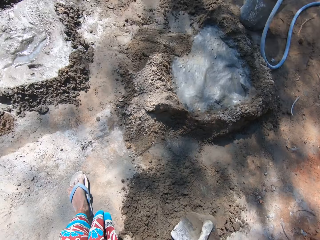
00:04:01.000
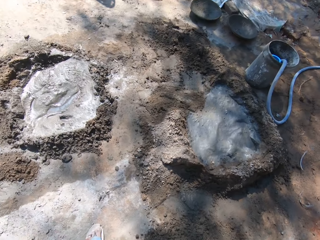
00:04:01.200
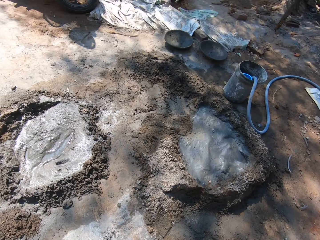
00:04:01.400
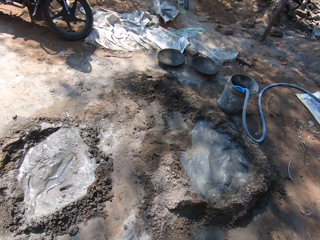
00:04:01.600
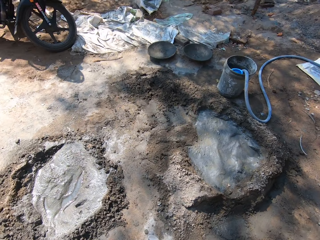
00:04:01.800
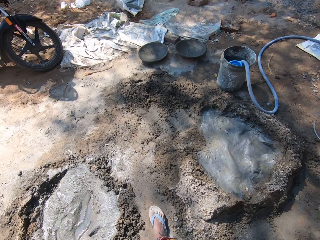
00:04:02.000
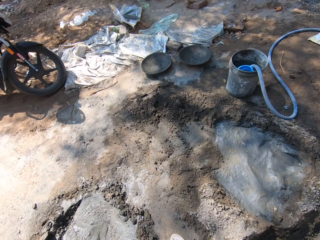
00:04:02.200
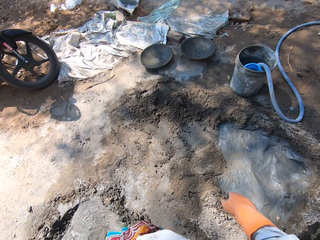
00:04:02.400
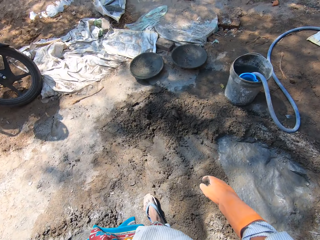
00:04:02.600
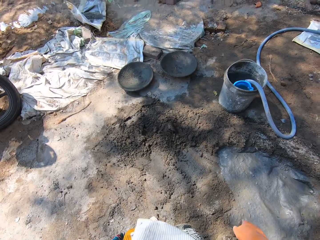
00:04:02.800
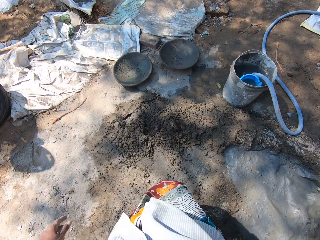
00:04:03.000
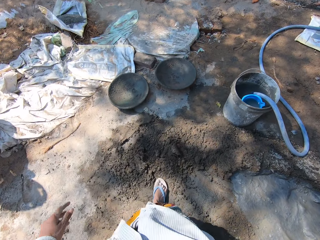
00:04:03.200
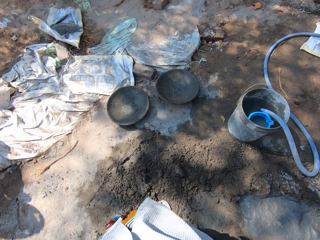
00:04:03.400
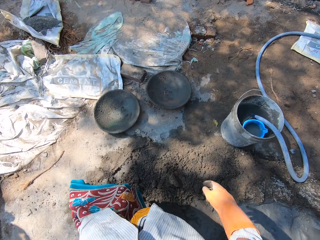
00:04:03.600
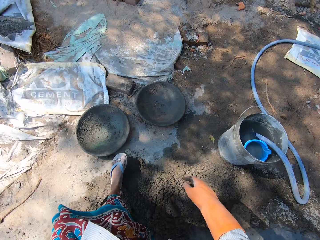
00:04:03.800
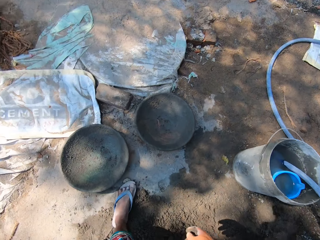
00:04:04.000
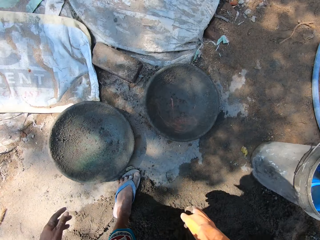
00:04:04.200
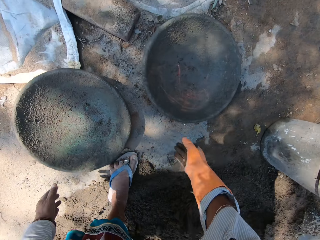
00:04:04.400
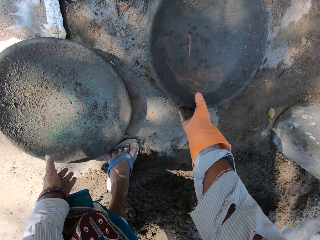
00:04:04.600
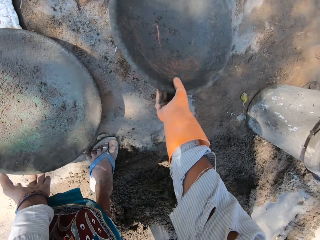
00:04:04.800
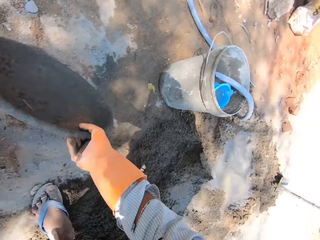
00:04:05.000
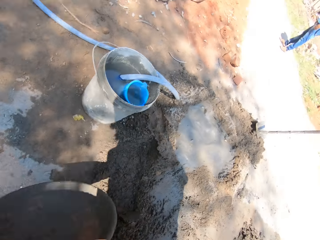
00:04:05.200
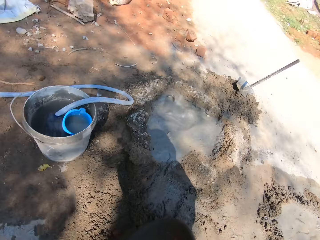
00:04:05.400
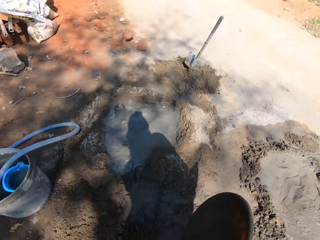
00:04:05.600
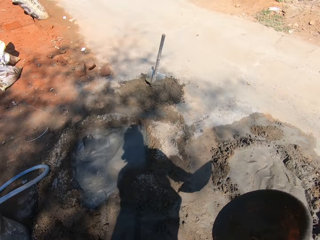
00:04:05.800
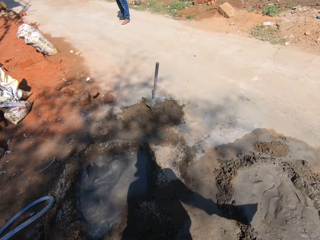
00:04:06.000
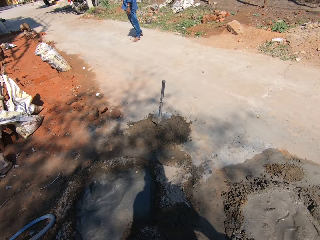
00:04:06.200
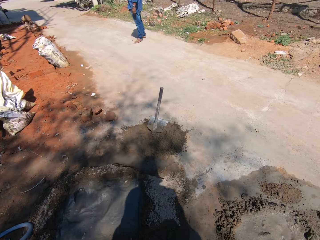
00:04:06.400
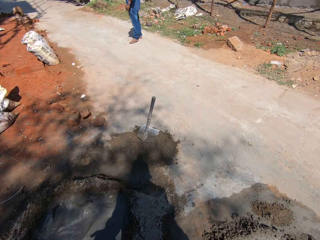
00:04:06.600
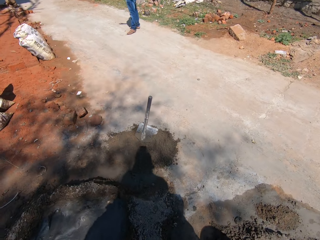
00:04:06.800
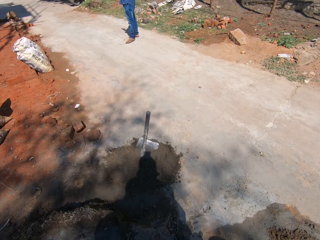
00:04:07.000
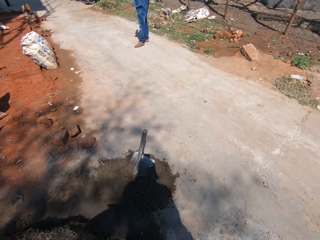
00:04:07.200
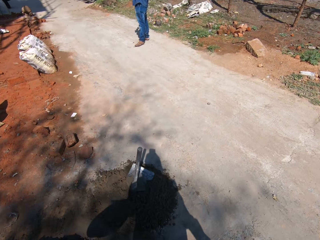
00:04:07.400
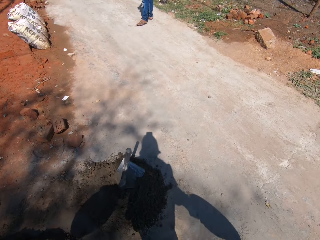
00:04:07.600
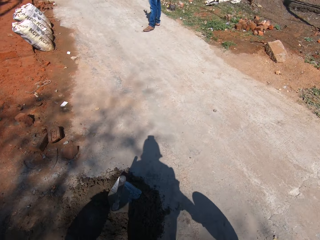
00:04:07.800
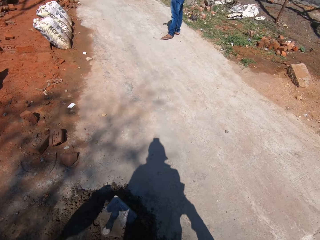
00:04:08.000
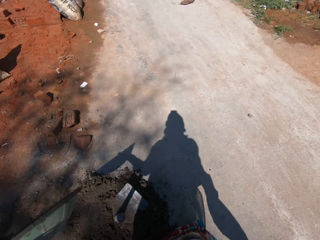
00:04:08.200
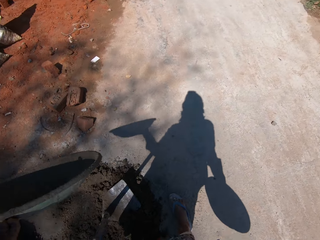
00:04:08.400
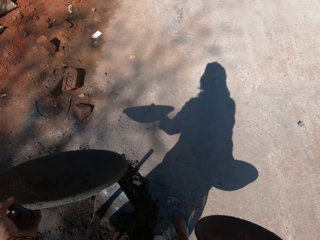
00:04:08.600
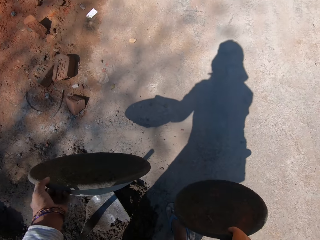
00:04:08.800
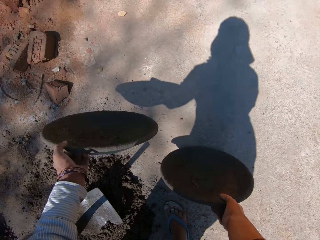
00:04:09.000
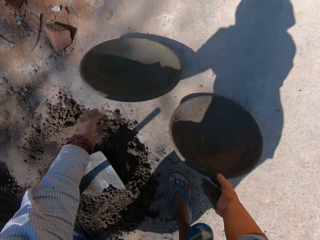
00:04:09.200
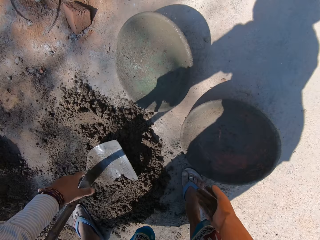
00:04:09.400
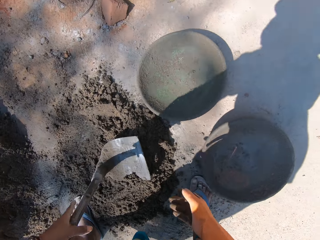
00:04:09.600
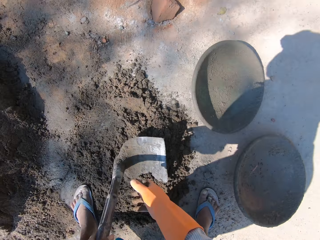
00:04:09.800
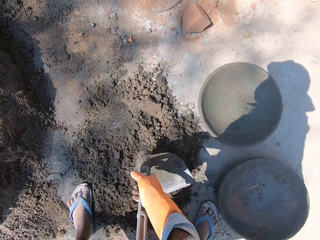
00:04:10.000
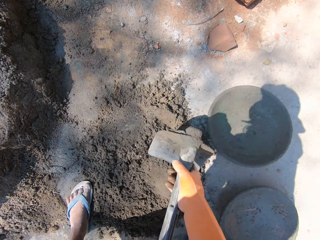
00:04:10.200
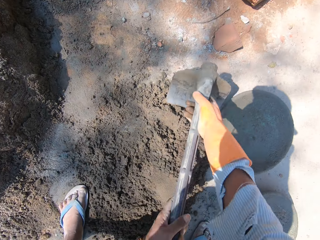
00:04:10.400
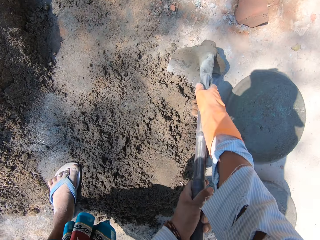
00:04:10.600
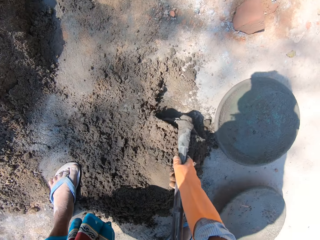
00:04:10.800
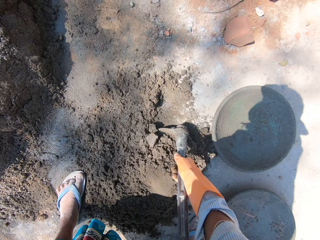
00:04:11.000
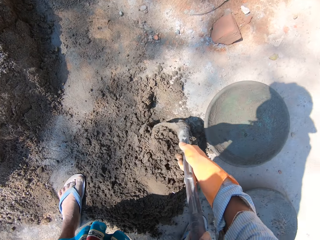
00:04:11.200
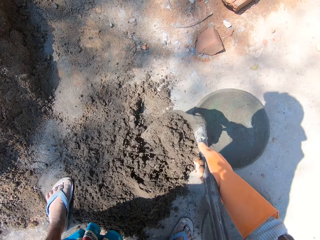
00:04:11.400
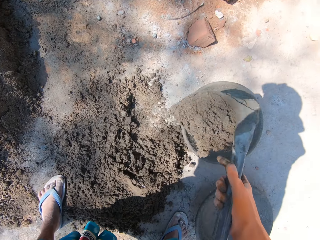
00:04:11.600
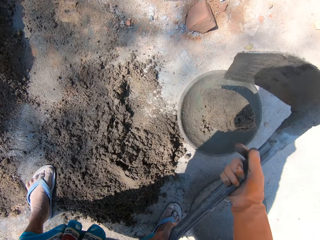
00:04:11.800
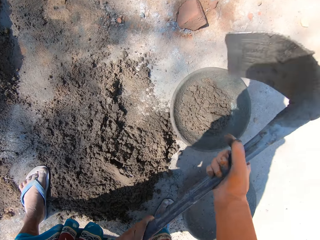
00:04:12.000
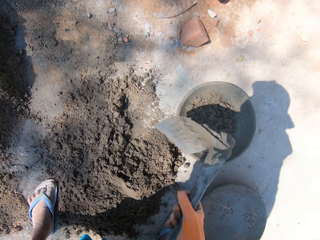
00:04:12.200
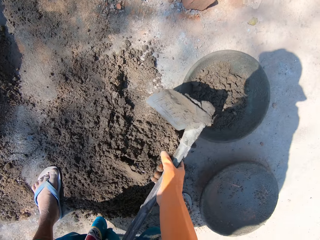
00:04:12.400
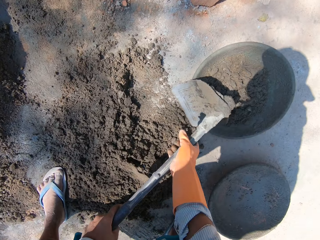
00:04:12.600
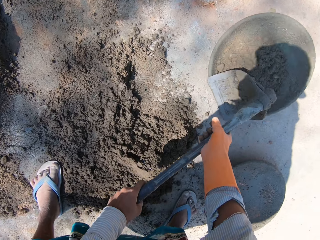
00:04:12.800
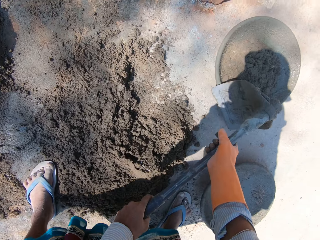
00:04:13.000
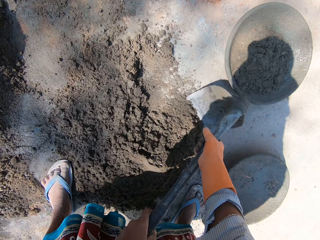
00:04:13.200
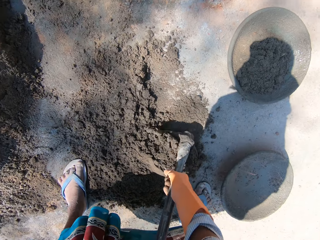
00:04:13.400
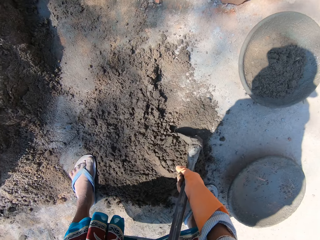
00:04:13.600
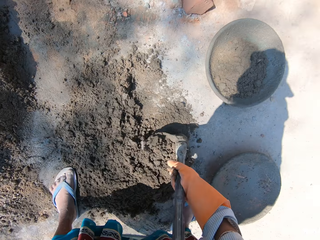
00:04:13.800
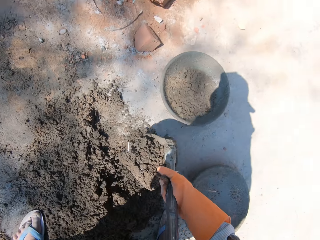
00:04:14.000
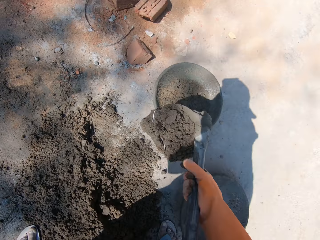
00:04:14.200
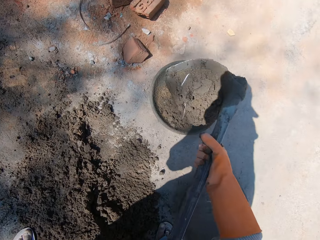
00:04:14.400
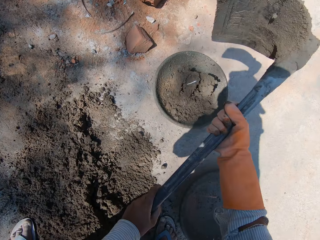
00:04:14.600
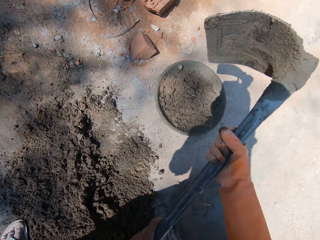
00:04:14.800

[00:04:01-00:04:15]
The camera wearer walks on the ground. She picks up the trays on the ground with her hands. She walks on the ground. She drops the cement trays on the ground. She picks up the hoe or shovel with her hands. She scoops the concrete with the shovel. She puts the cement on the cement tray with the hoe. She moves the cement tray with the hoe. She puts the cement on the cement tray with the hoe. She scoops the concrete with the shovel.

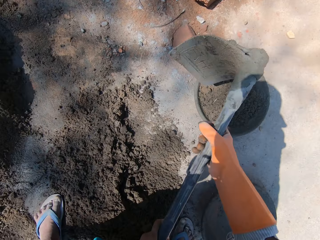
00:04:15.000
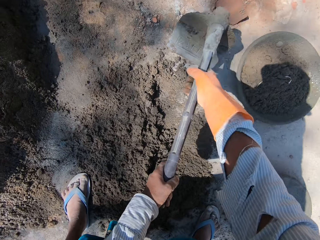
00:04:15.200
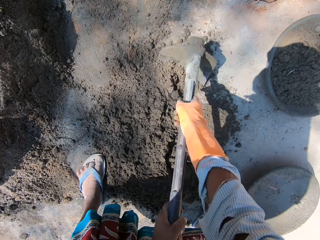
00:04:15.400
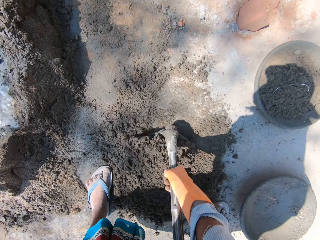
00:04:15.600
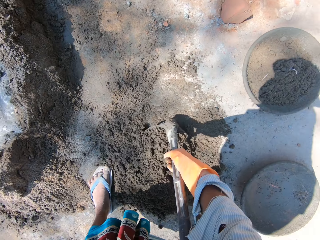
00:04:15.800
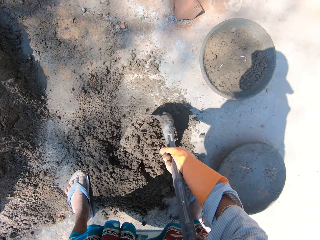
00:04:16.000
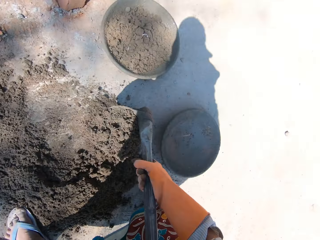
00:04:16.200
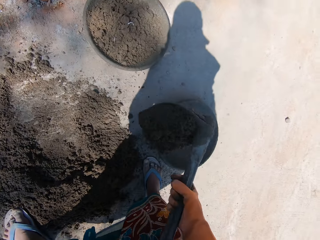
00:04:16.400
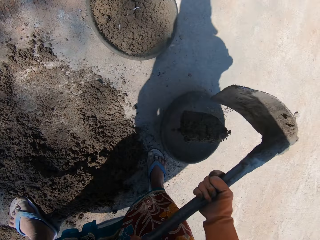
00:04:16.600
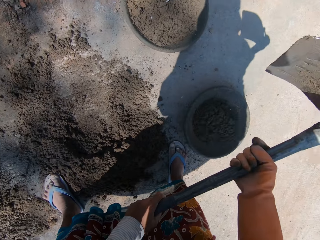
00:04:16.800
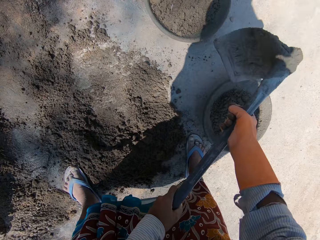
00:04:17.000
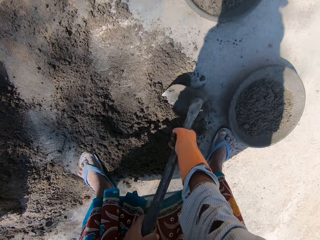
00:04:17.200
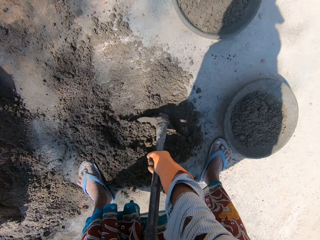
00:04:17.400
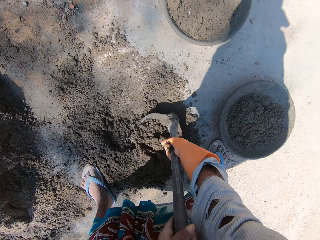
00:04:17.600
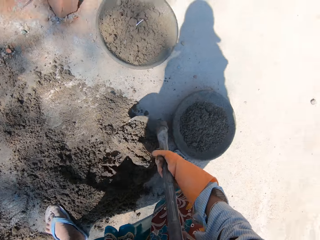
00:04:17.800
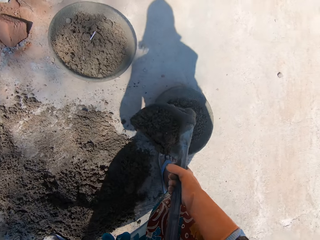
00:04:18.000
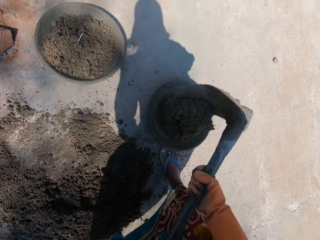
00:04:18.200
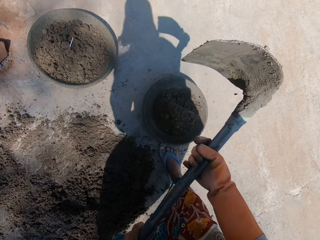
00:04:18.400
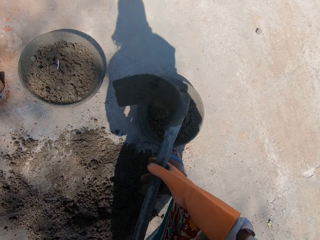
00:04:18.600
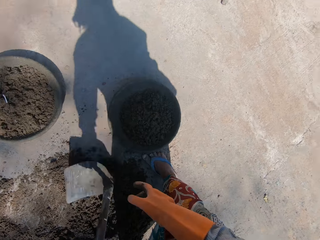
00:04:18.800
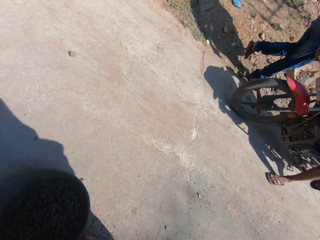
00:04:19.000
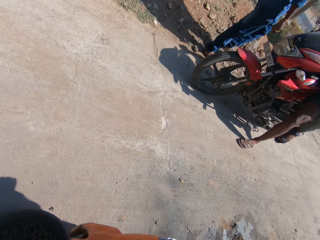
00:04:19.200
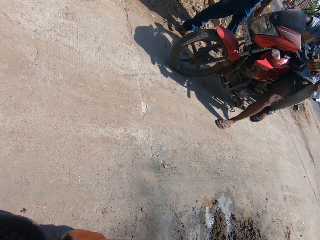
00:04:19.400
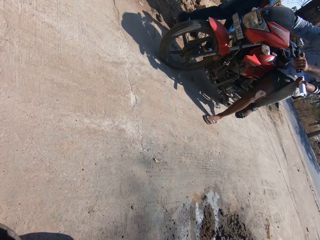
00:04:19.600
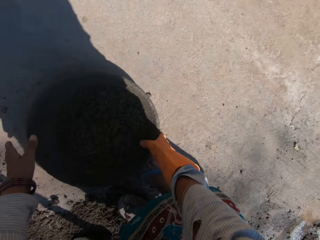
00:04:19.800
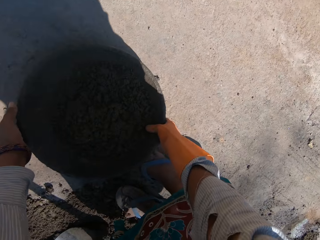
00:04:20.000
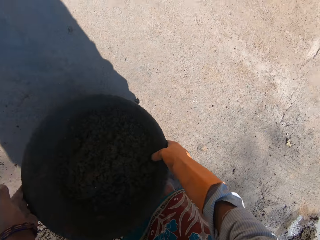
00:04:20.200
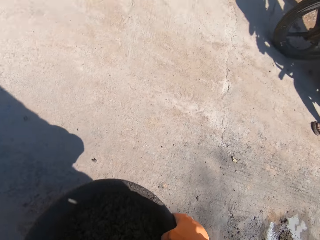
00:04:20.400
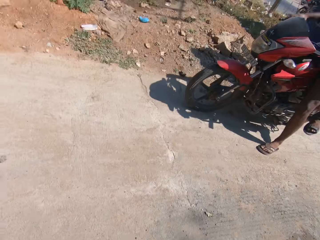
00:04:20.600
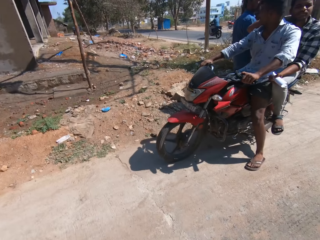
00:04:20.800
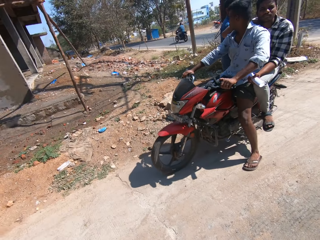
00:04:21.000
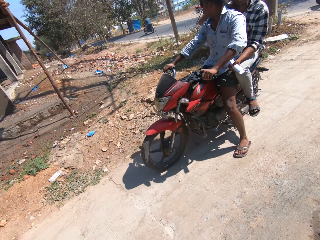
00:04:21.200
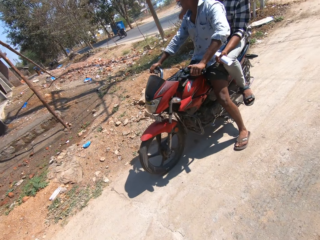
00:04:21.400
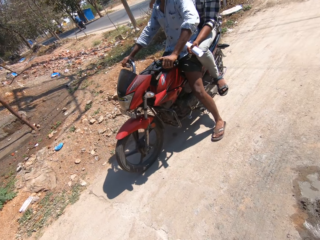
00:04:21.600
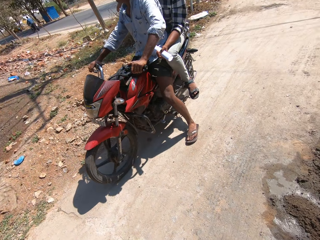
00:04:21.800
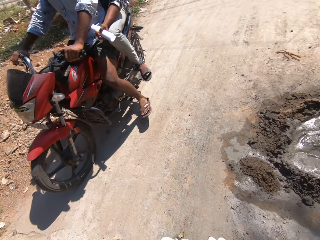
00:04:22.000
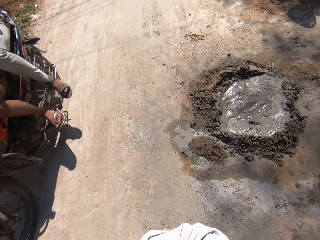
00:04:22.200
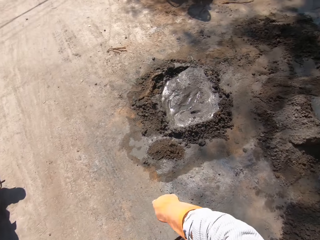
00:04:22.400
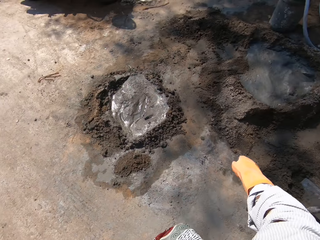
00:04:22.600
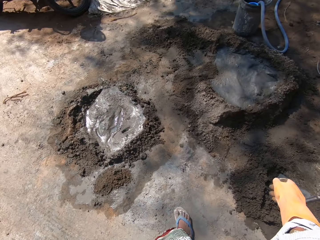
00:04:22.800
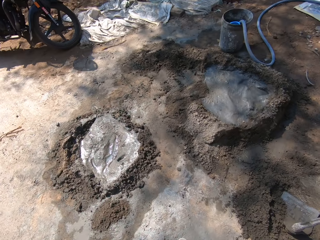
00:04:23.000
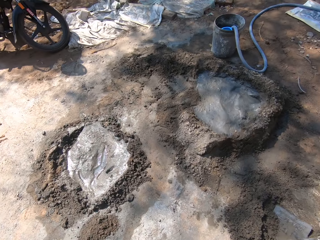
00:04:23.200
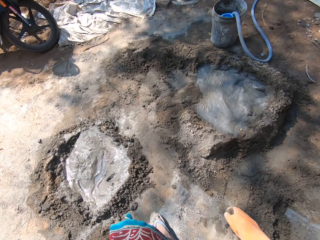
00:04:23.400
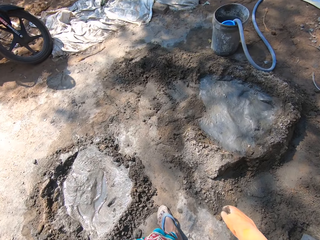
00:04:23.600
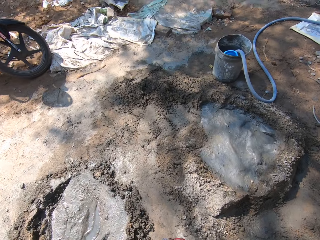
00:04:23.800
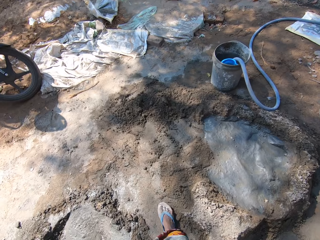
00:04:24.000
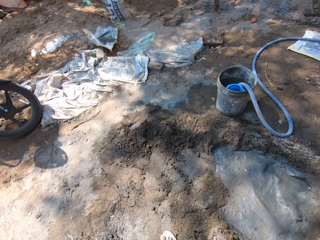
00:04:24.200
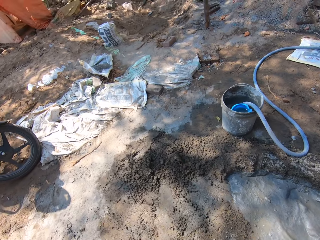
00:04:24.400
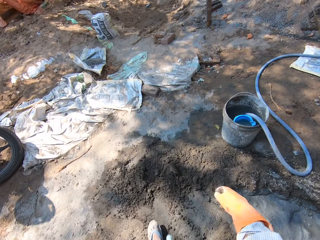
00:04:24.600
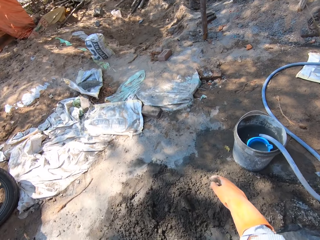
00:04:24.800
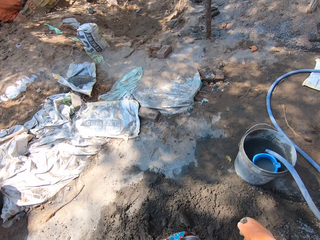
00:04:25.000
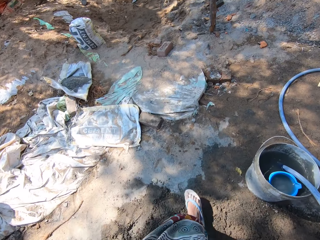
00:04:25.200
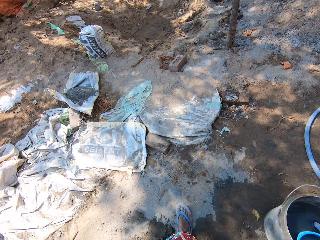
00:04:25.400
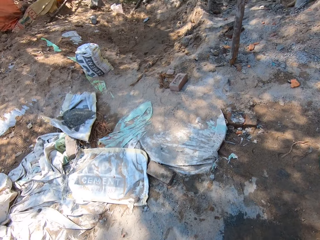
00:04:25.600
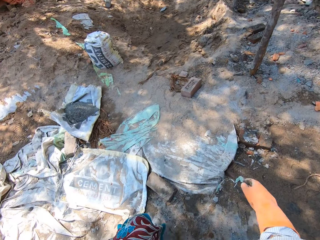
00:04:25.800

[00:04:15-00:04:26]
The camera wearer puts the concrete in the basin. They scoop the concrete with the shovel. They put the concrete in the basin. They scoop the concrete with the shovel. They put the concrete in the basin. They drop the shovel on the ground. They pick up the basin with concrete on the ground. They walk on the ground.
